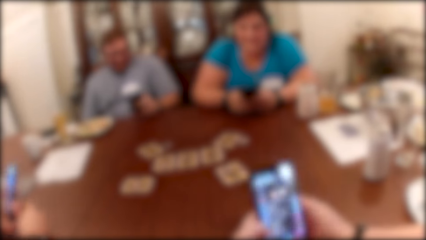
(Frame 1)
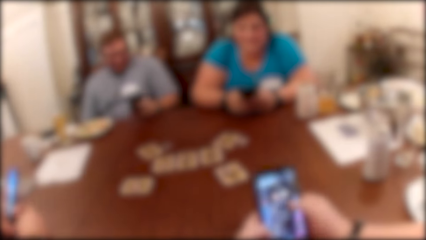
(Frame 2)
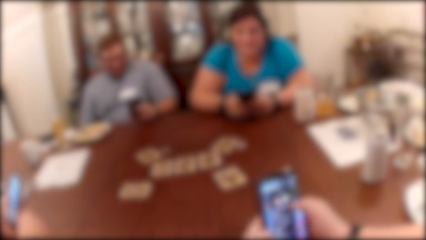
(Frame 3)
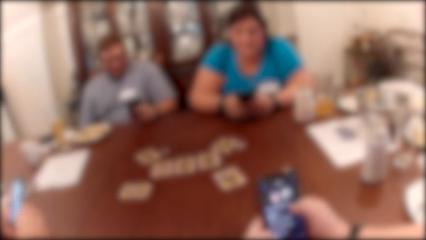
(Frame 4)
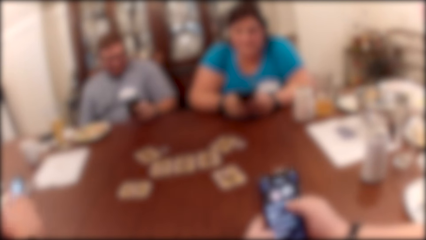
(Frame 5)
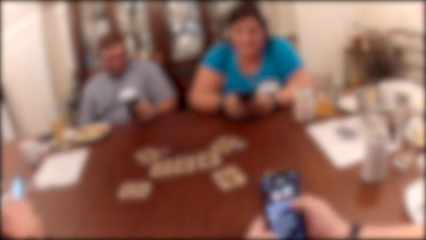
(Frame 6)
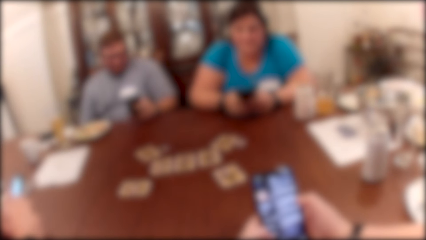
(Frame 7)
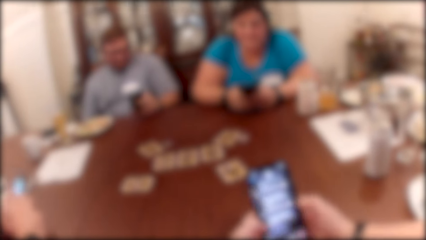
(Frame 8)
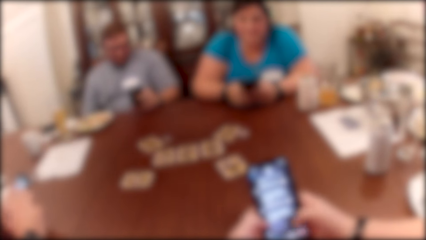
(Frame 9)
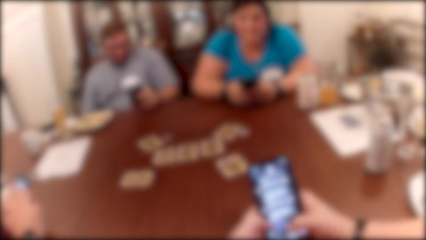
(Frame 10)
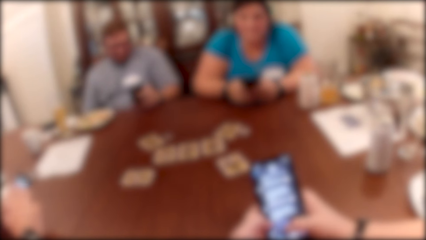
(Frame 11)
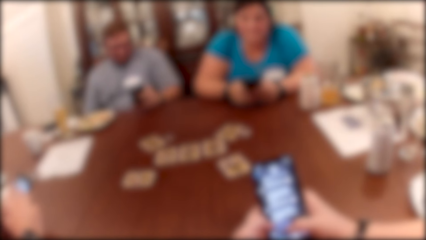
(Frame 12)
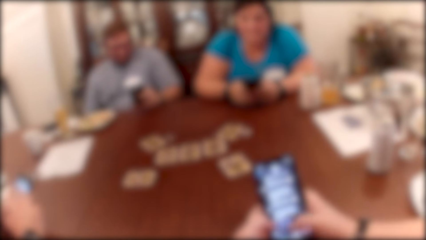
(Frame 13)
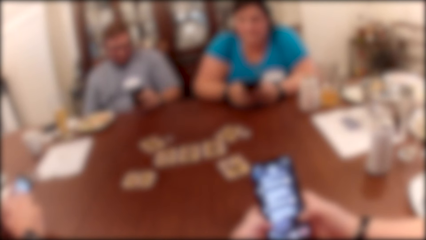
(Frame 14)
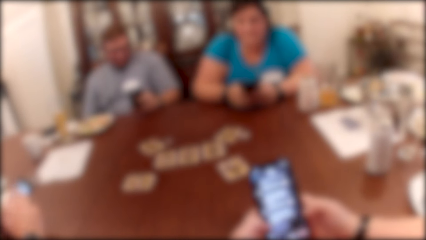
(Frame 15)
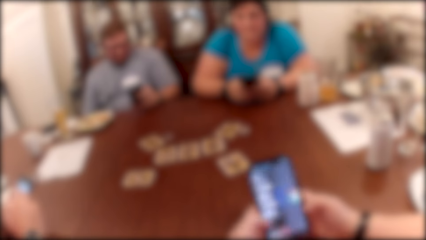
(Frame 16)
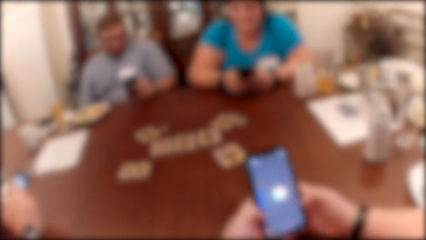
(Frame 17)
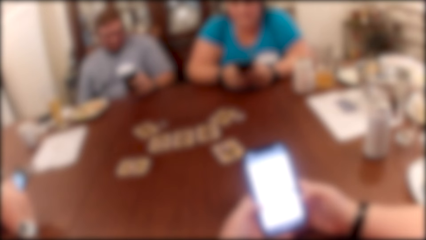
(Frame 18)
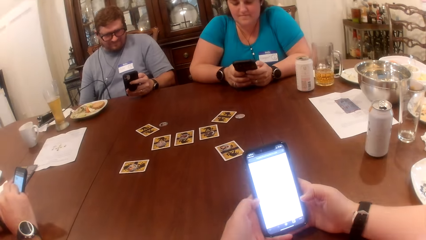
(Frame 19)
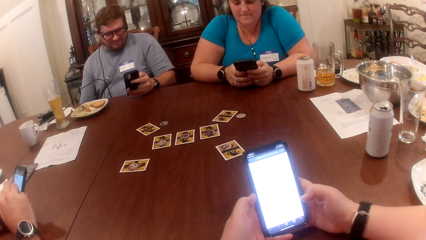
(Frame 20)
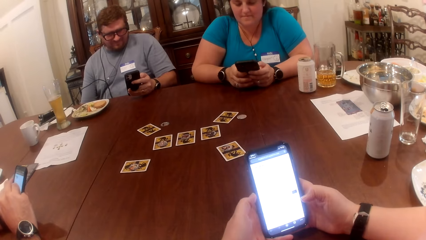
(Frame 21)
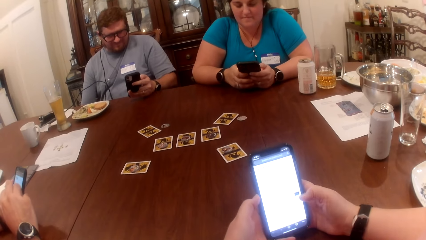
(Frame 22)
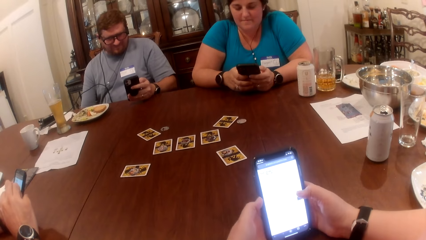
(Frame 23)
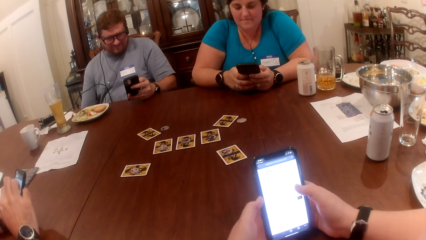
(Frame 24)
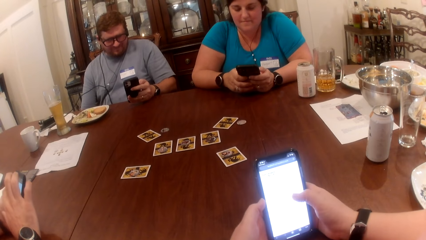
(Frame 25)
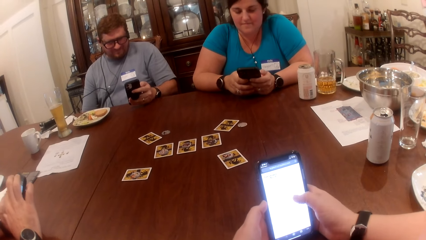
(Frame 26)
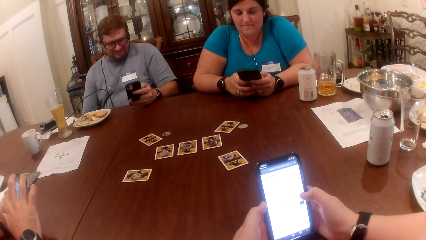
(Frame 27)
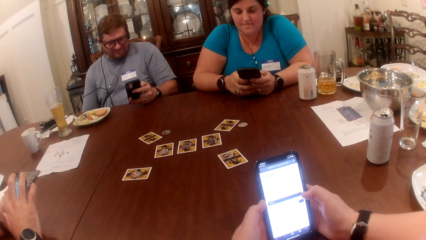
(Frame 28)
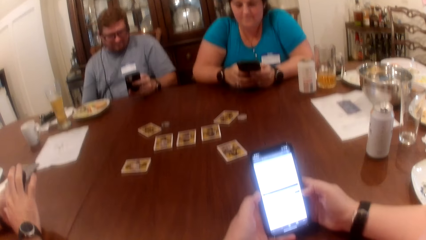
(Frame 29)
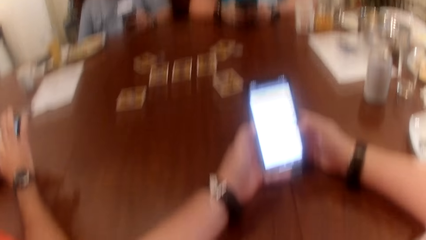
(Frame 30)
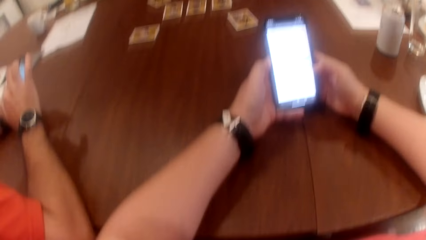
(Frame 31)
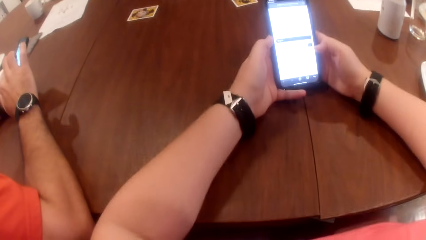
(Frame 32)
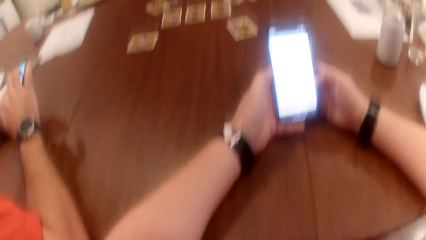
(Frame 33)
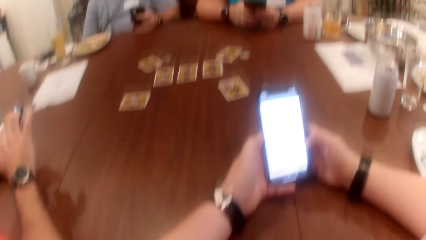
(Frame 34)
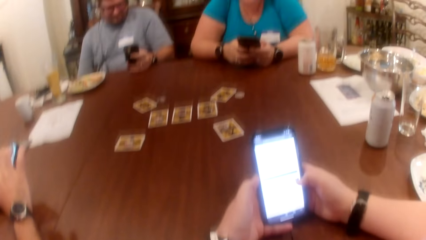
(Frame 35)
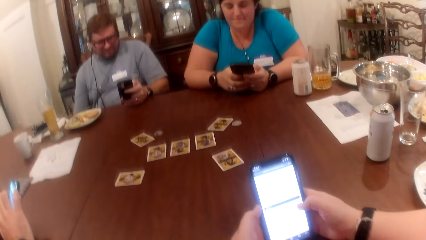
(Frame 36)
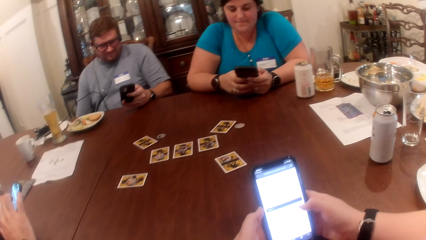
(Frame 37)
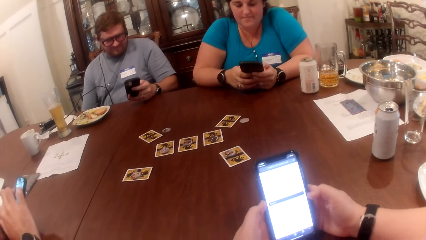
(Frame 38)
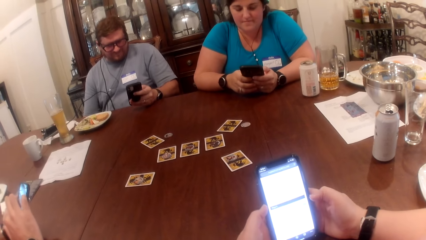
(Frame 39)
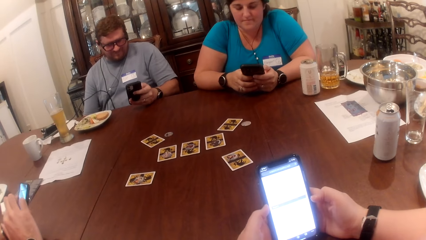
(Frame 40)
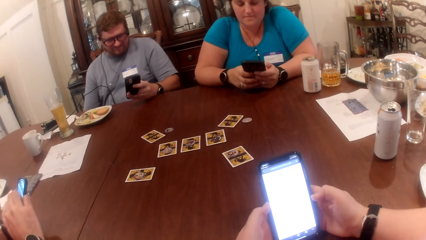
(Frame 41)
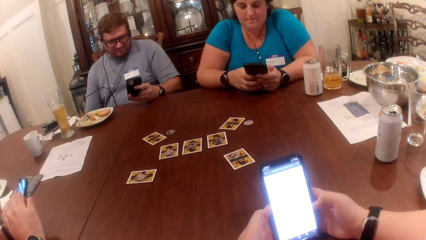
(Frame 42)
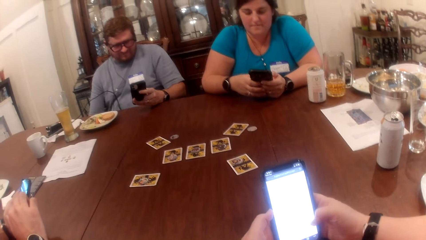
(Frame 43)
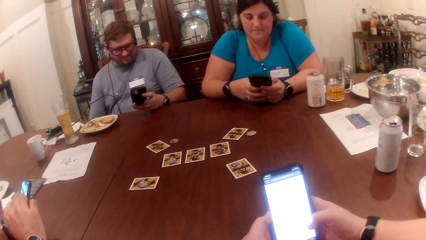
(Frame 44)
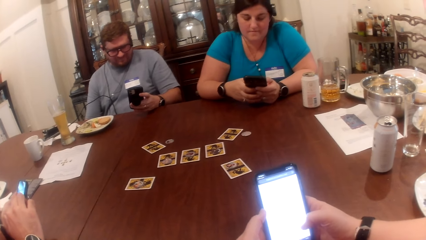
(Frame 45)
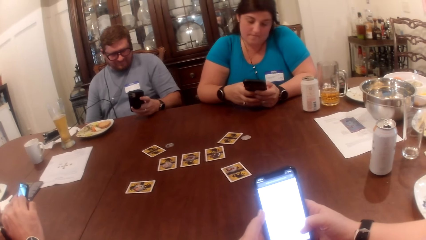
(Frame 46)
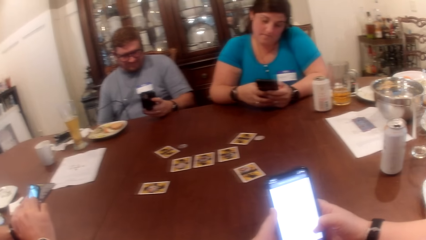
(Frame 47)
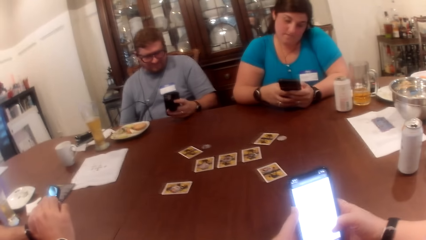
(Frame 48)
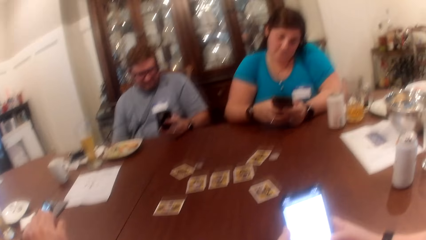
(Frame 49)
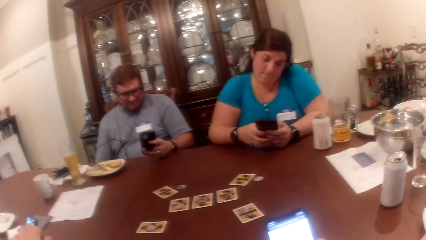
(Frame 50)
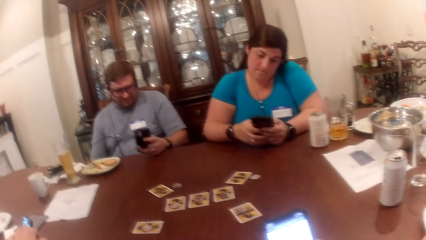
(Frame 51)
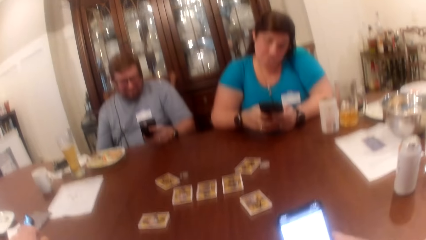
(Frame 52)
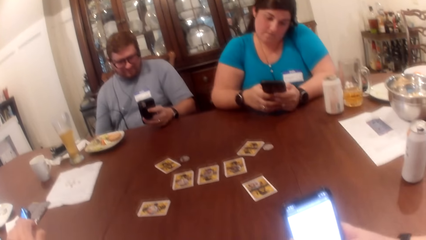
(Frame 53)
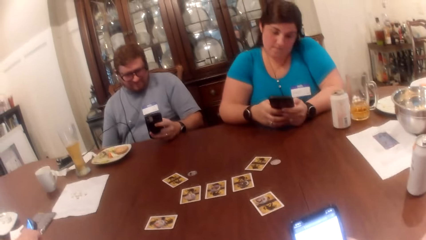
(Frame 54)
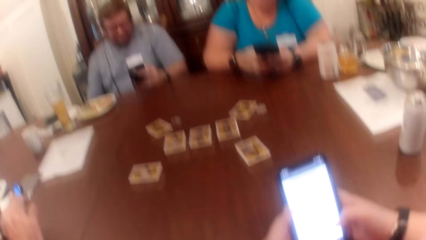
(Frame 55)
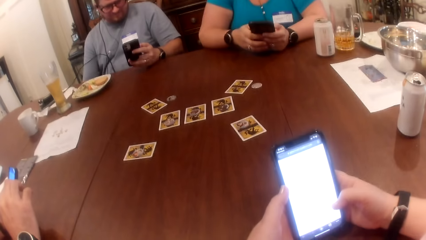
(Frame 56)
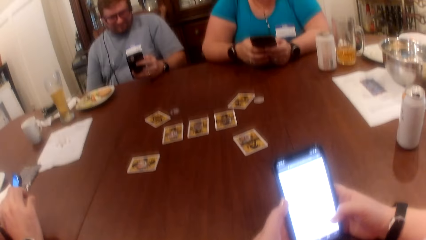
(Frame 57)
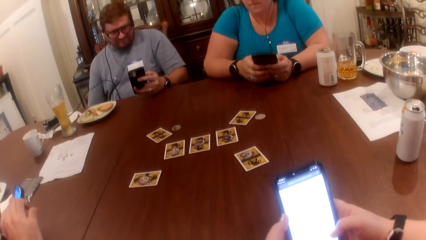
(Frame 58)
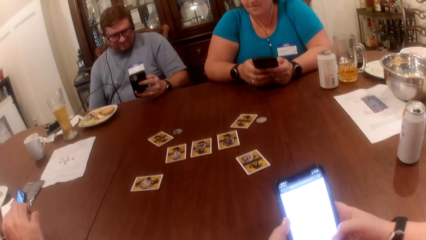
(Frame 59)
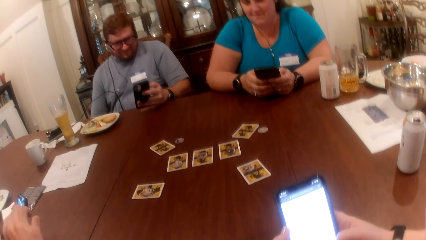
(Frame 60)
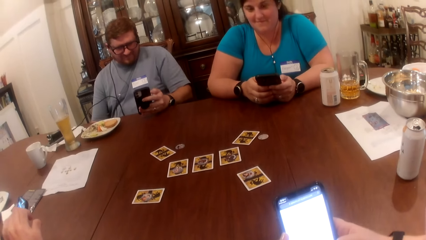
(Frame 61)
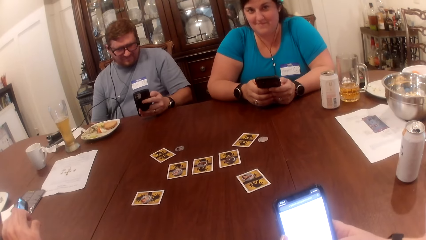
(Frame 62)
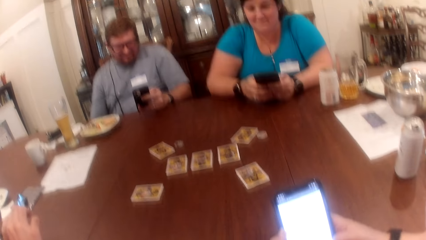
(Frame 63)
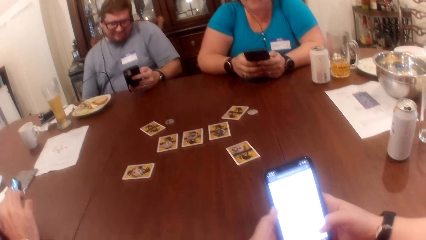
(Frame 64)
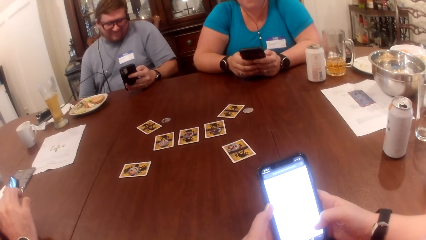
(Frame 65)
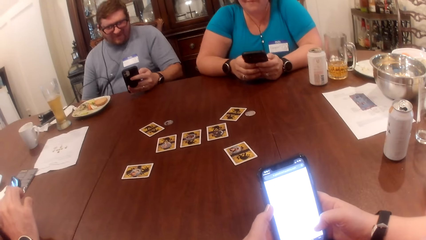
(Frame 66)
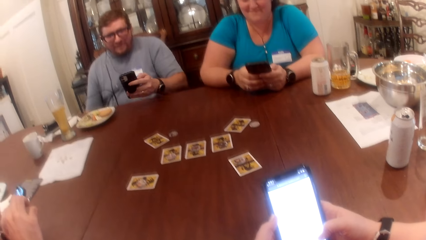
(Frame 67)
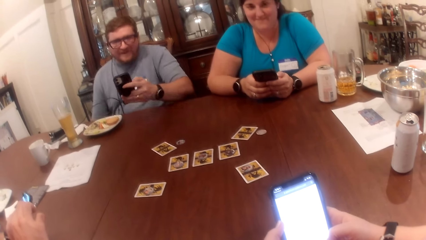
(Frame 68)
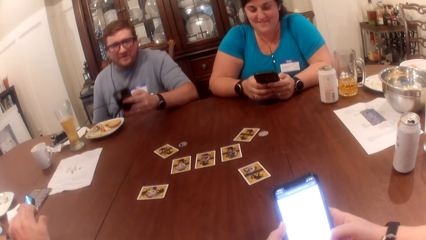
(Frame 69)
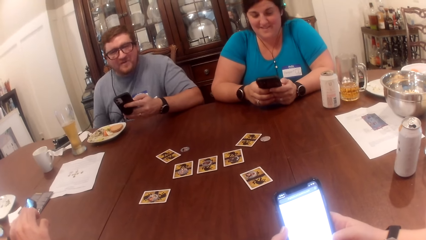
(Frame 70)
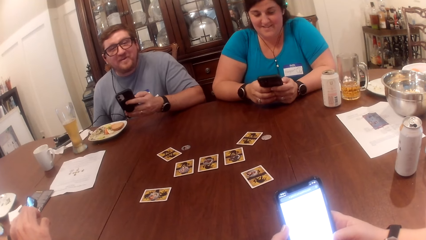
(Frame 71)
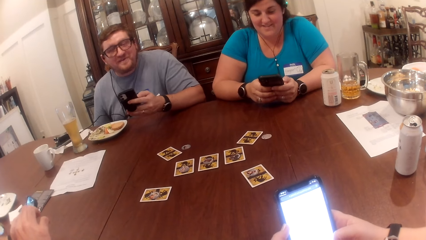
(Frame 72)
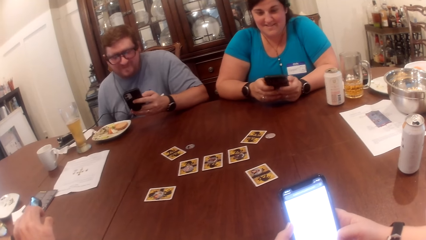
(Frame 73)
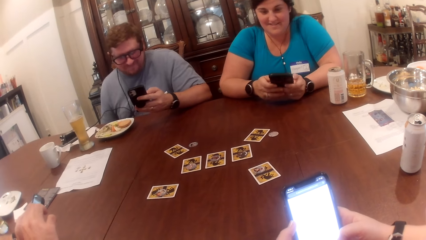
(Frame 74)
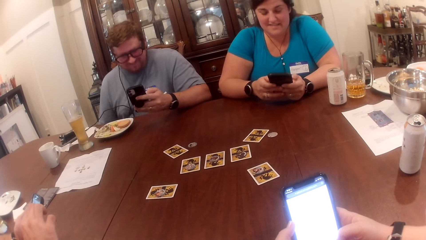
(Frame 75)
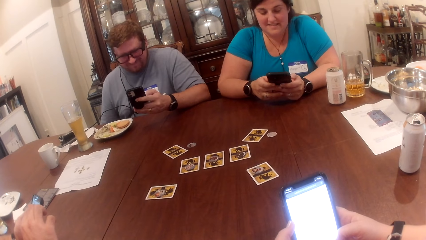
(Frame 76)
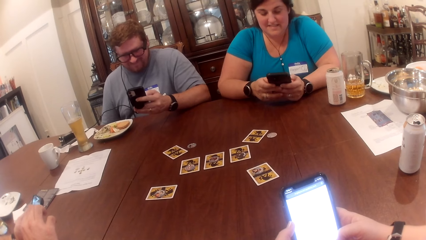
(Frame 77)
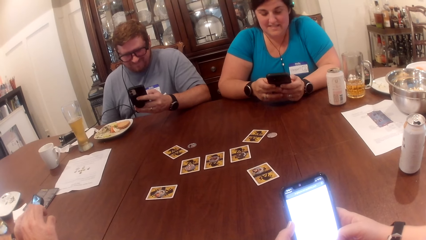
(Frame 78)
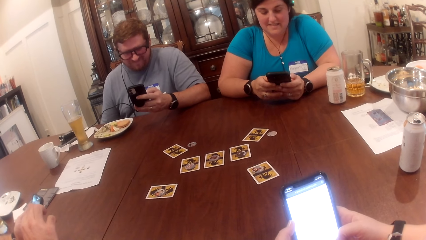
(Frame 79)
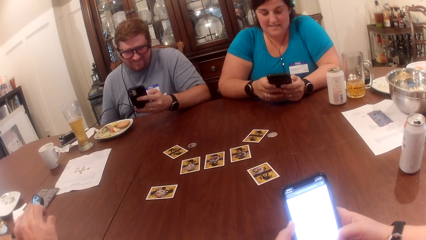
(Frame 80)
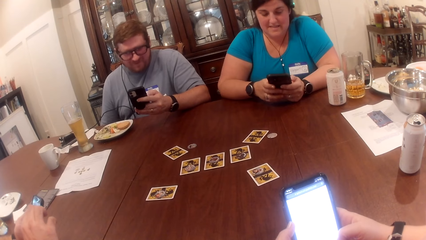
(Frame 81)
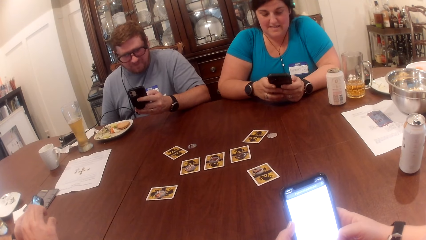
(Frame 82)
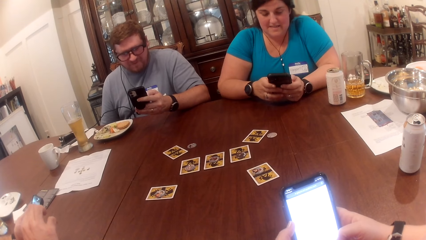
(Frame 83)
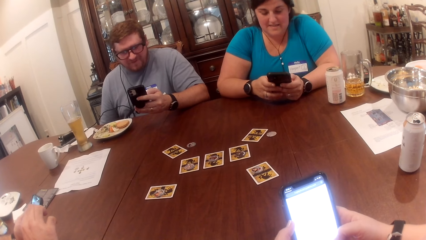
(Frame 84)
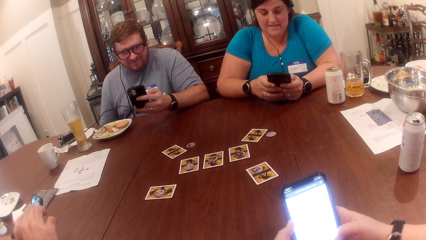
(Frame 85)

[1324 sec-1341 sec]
A man stares at the phone. The camera wearer operates the phone.
